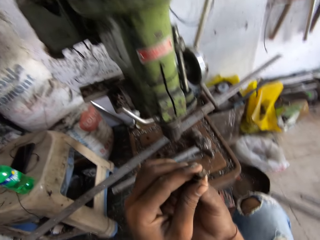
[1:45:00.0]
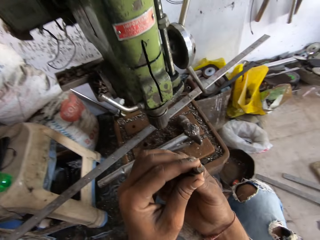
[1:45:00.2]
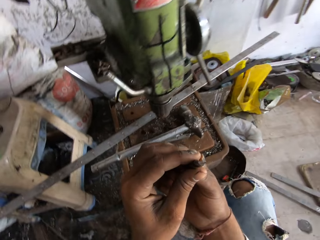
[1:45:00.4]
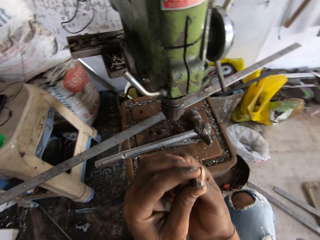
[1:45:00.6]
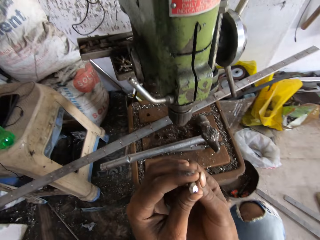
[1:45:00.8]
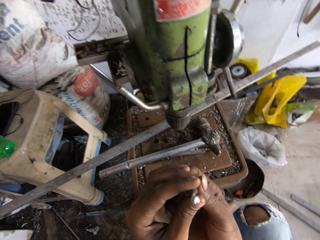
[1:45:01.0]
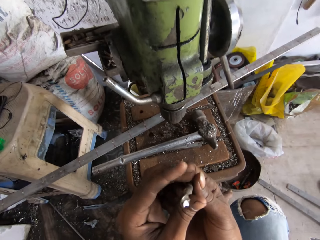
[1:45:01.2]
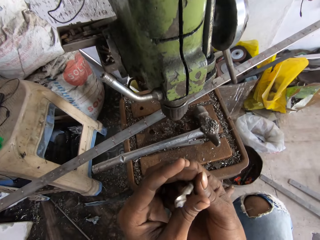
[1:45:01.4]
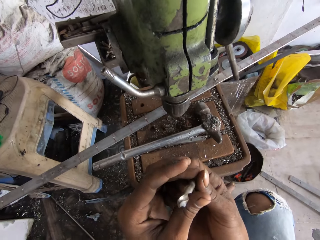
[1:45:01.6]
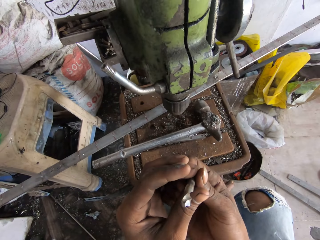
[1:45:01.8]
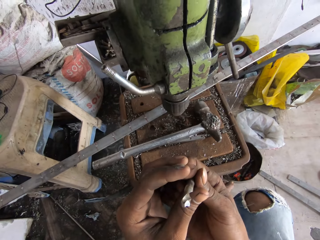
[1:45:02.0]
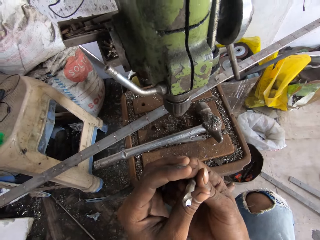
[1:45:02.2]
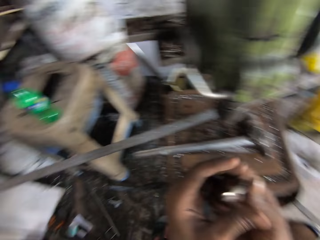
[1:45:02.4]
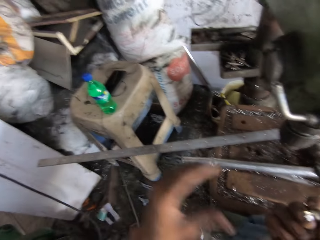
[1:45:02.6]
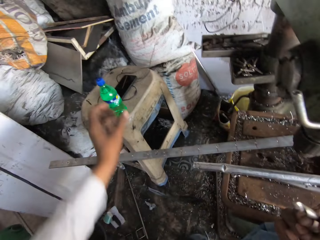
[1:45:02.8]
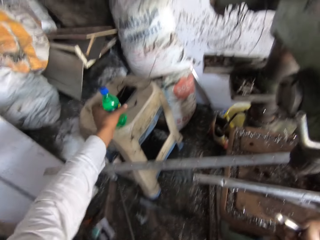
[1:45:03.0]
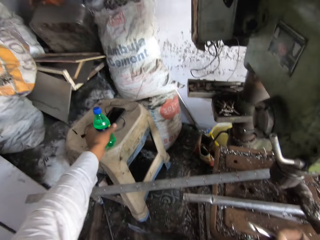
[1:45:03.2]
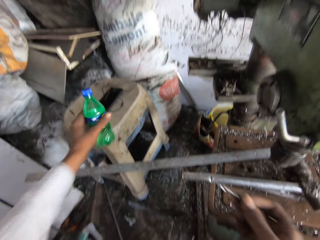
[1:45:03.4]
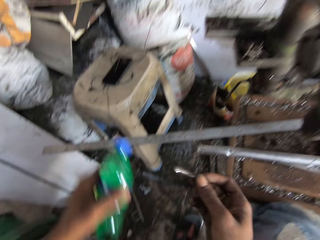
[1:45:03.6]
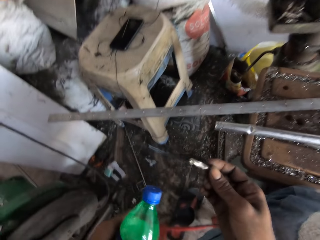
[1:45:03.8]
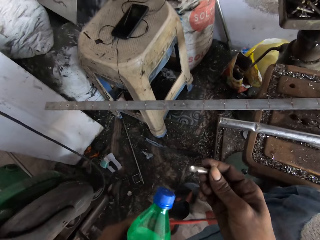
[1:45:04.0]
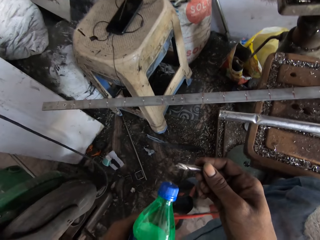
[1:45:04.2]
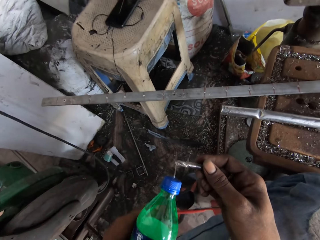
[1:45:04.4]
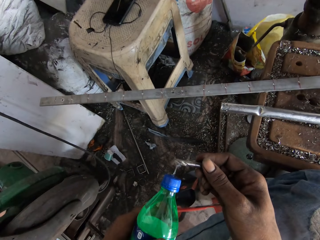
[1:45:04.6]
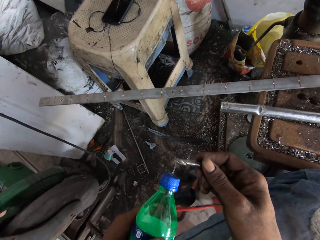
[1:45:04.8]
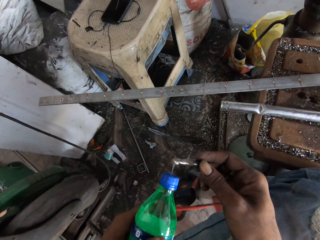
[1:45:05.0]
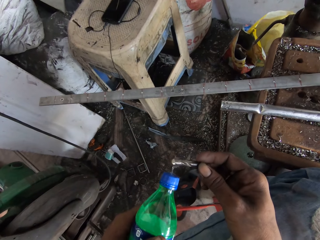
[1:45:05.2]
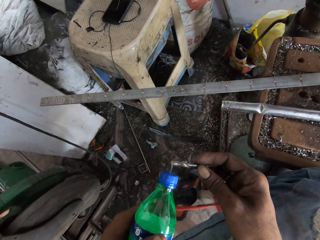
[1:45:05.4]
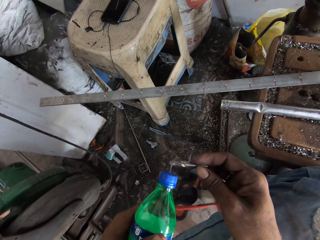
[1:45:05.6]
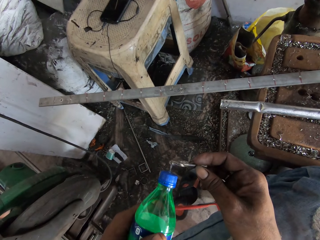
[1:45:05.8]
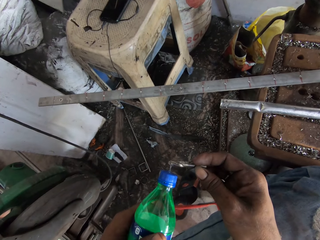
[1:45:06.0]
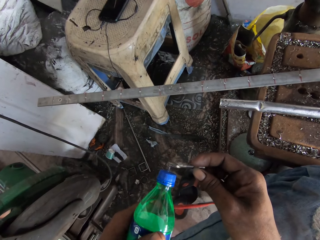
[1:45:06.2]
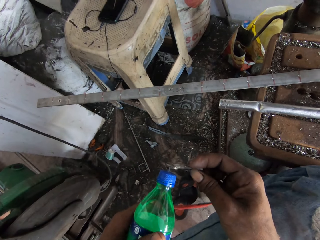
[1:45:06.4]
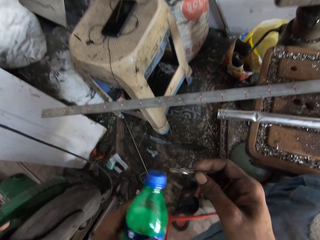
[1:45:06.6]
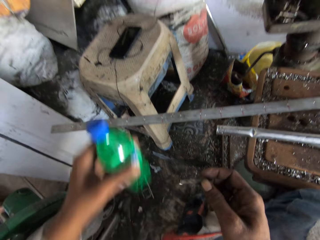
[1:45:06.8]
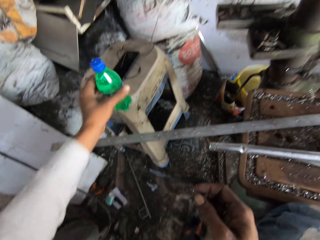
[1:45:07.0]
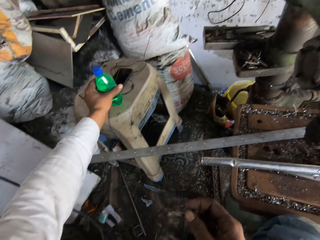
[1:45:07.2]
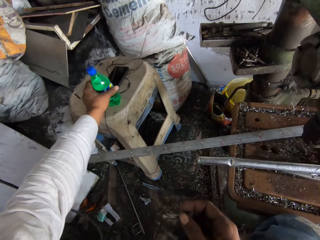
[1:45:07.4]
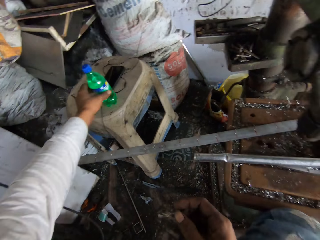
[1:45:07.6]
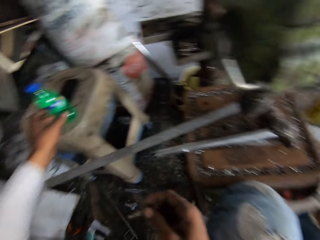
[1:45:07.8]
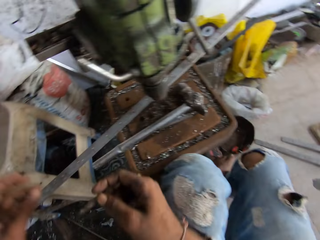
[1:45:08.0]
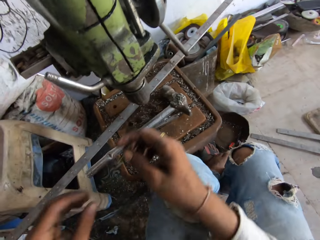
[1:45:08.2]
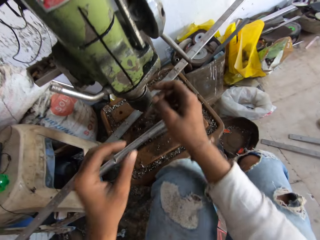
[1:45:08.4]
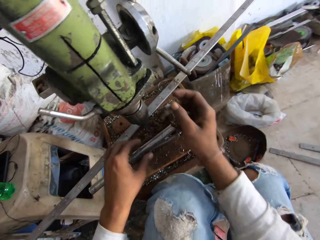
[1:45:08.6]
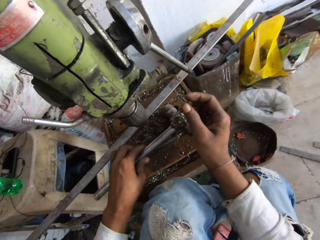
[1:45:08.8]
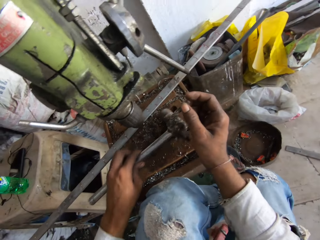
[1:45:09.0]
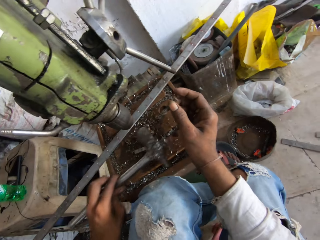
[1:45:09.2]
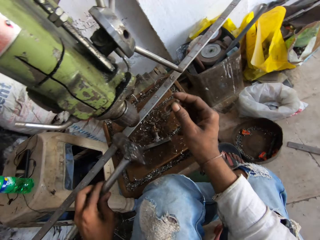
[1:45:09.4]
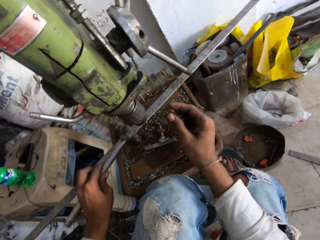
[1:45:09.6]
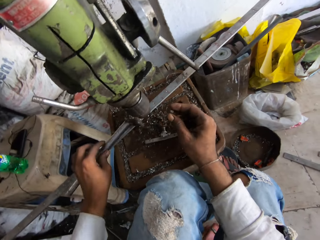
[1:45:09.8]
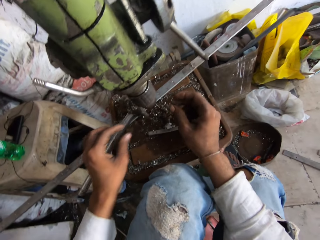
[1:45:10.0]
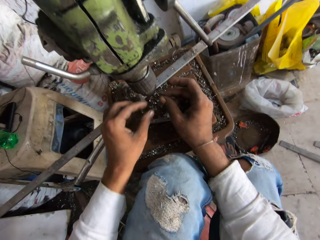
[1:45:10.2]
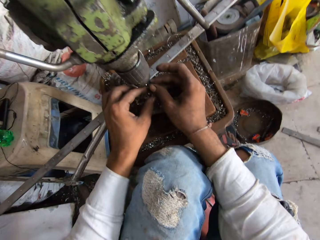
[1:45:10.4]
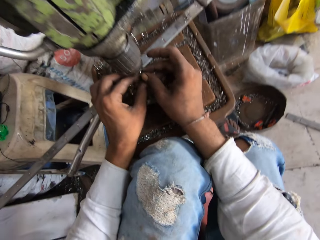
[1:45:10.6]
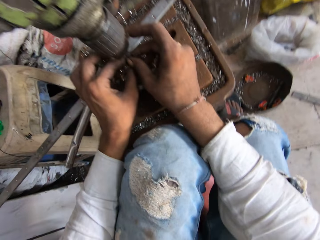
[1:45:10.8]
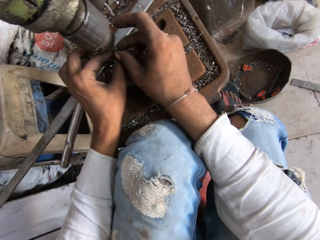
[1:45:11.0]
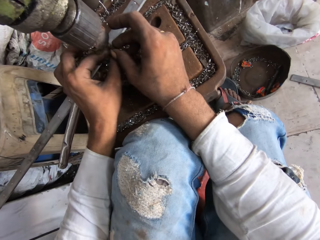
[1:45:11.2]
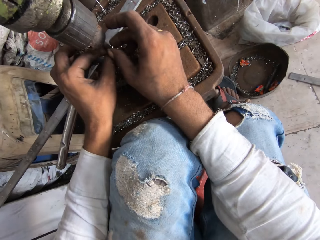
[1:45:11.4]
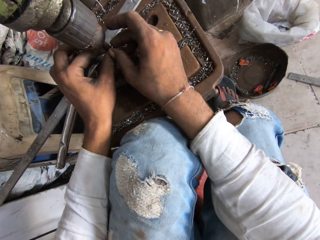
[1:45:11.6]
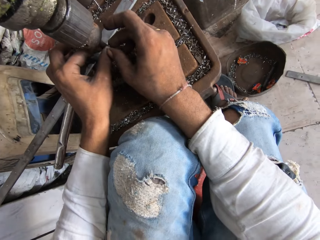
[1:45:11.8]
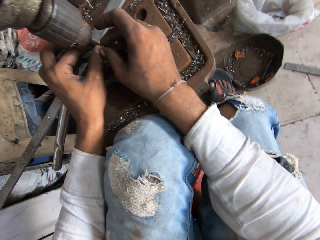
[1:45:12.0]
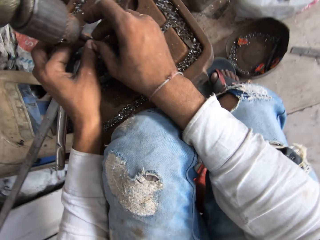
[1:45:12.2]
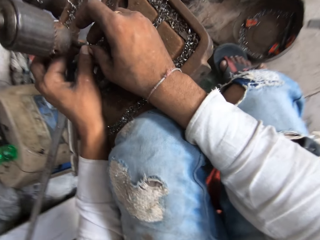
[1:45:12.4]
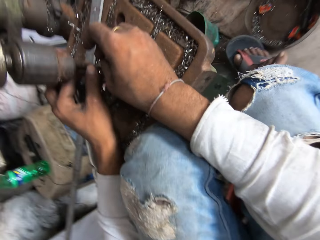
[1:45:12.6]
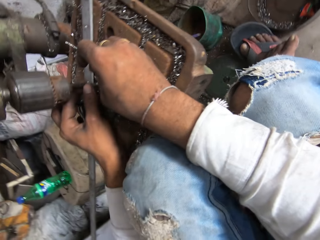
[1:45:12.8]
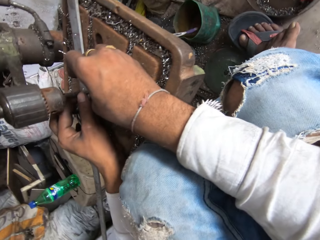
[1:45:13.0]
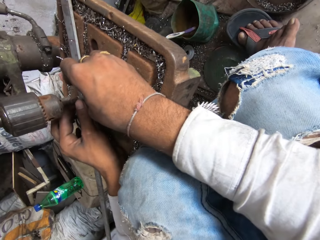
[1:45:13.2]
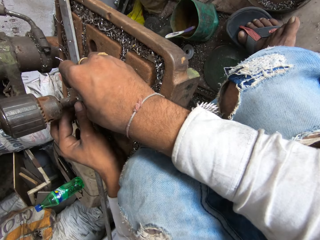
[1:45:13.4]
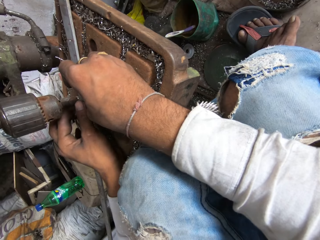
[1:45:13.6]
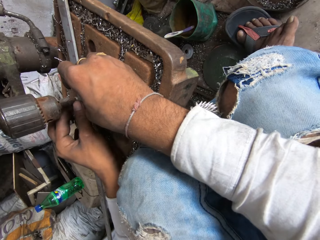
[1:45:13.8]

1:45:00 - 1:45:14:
The camera wearer stares at a metal. They take a bottle. They water the metal piece. They place the bottle on the chair. They pick up a hammer and move the hammer. They drop the hammer. They hold the metal. They insert the drill bit in the machine and fix the metal on the machine.

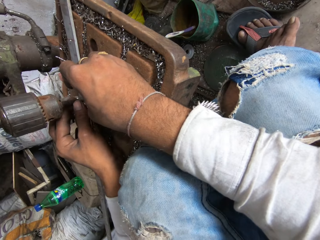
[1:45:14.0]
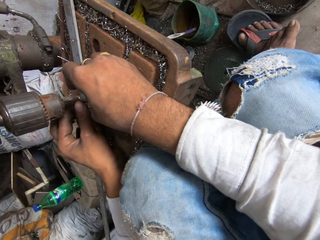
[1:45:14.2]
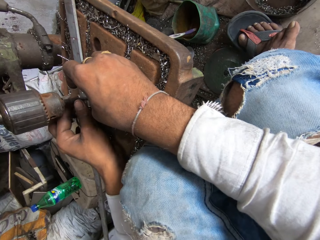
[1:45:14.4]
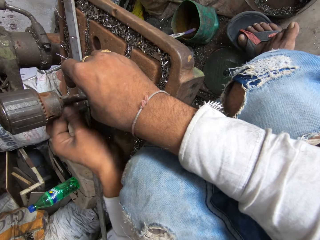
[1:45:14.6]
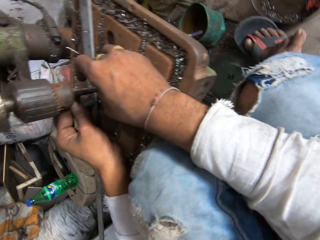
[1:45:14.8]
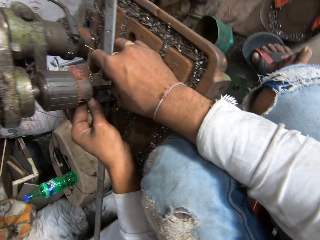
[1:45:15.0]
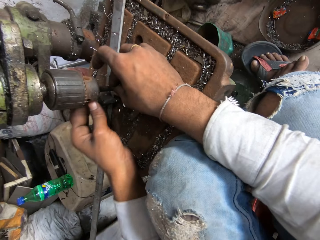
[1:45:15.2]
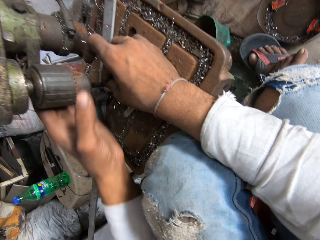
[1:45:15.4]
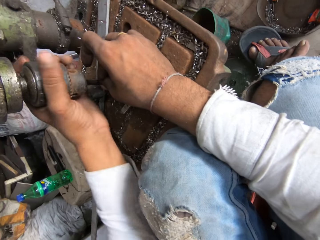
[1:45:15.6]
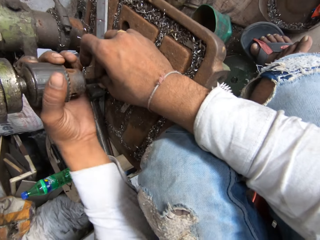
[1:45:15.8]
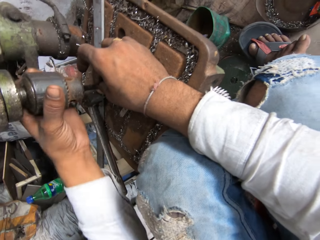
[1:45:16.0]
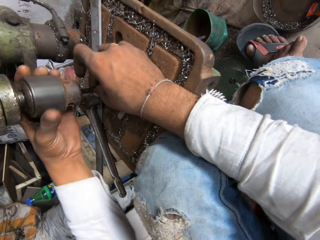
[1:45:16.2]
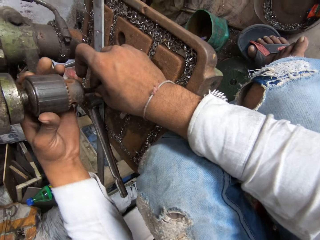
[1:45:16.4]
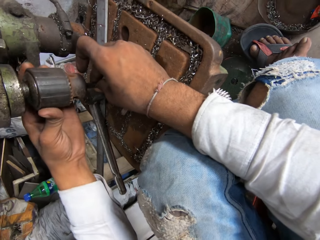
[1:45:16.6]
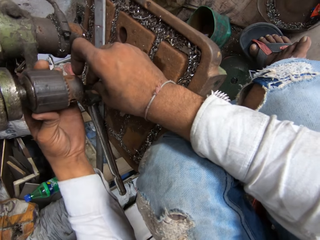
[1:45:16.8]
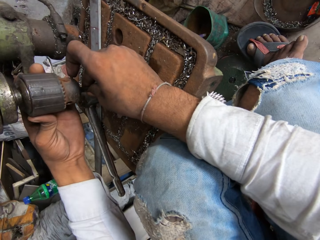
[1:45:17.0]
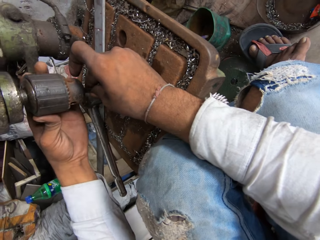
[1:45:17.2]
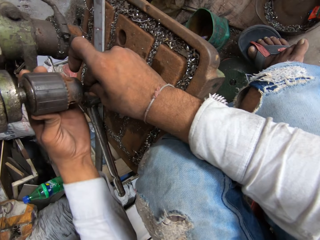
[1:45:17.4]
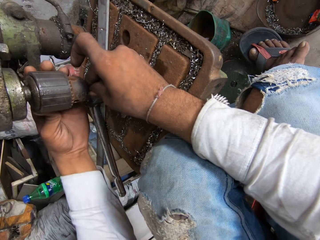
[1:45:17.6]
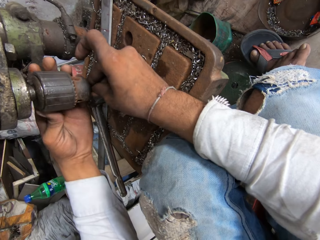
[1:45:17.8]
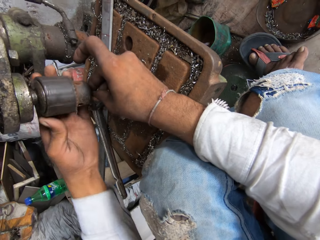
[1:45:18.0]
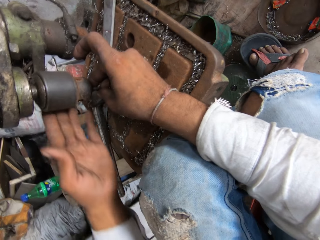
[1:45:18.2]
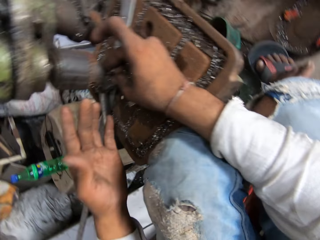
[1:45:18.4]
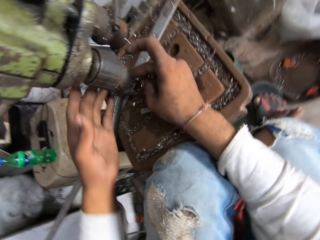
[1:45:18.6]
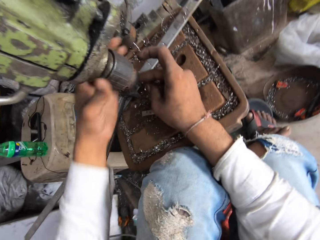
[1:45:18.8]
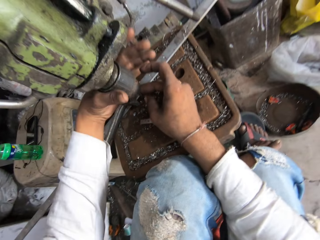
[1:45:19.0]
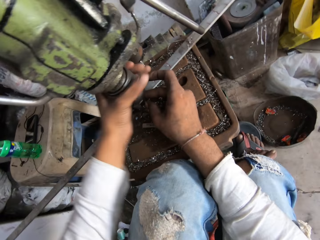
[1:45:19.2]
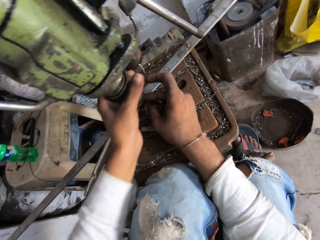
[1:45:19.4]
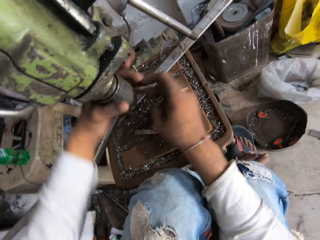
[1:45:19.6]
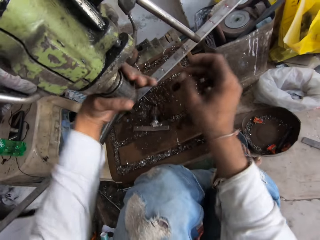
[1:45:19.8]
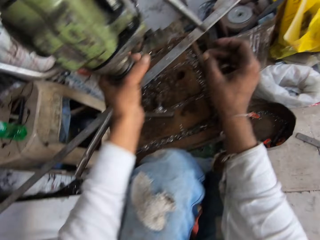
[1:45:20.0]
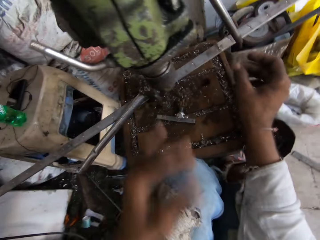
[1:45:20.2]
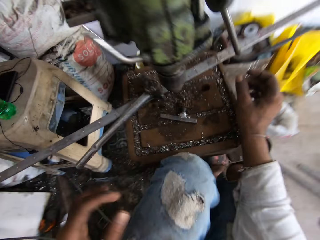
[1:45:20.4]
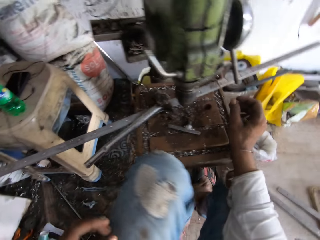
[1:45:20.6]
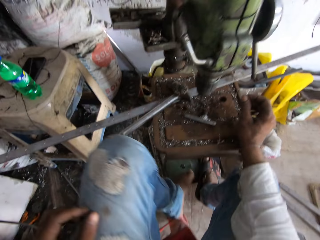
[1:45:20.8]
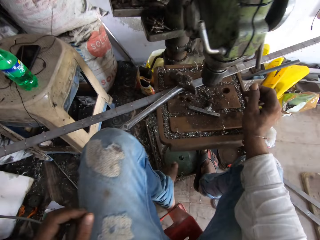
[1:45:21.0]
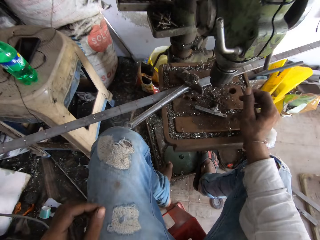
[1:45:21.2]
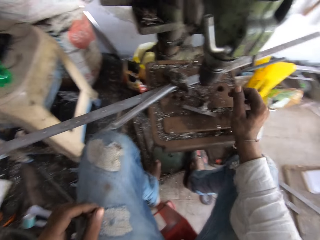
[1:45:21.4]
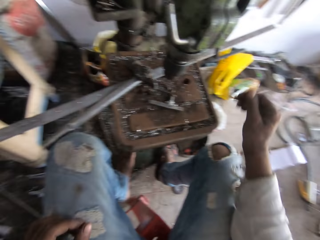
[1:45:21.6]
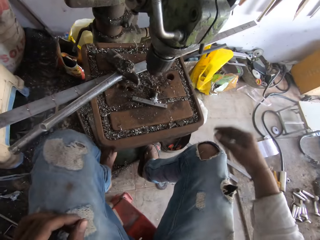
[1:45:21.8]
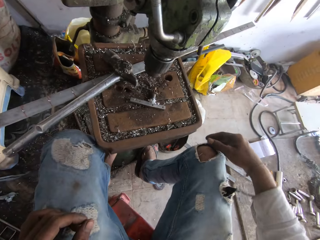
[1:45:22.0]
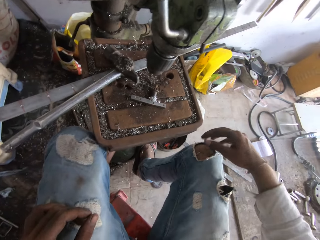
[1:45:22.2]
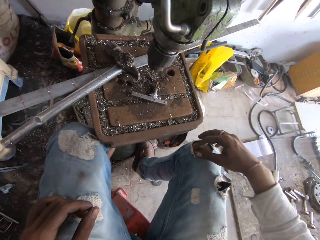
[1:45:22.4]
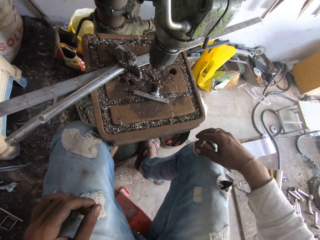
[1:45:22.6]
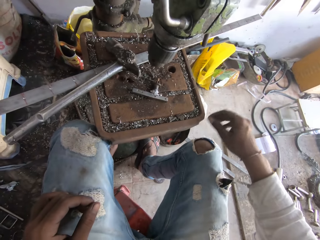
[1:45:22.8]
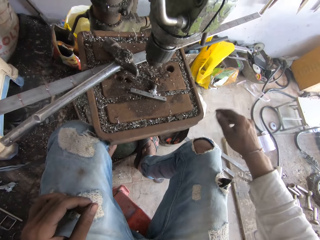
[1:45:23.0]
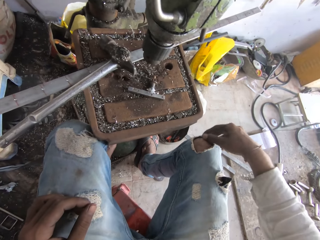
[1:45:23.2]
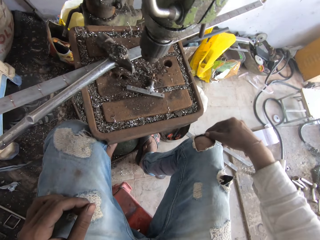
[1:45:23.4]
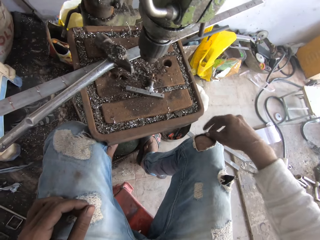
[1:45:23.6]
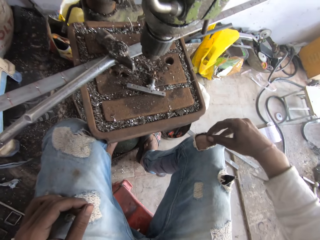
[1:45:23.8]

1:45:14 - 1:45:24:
The camera wearer holds the machine. He rotates the chuck. He touches his trouser. He picks up a metal particle.
